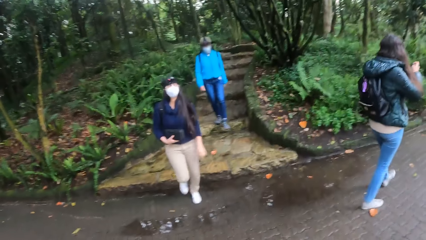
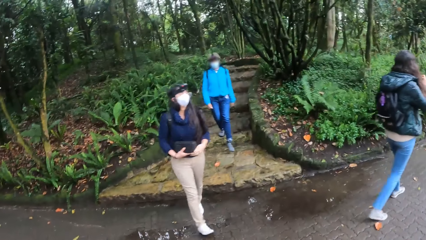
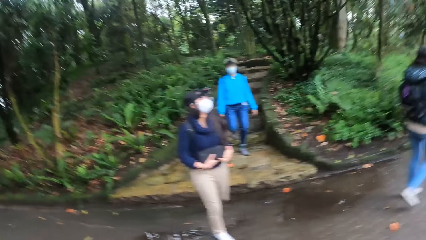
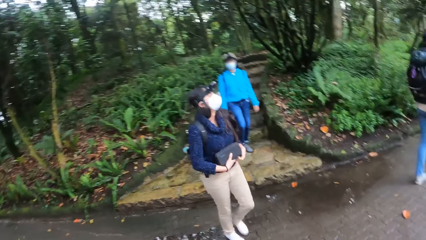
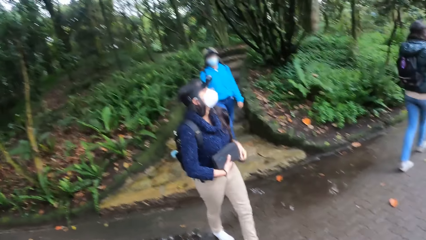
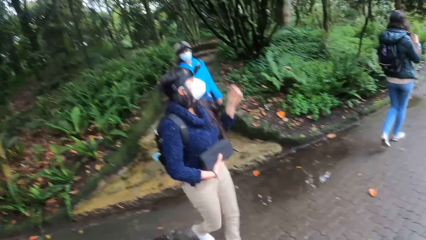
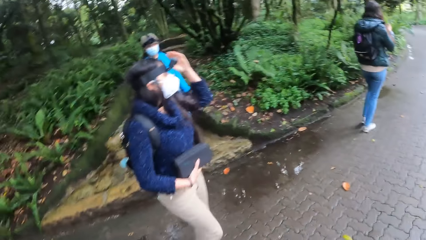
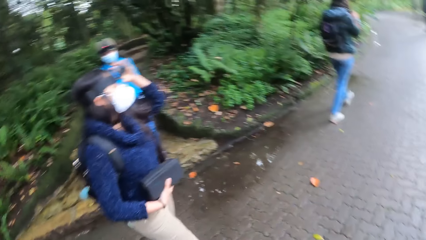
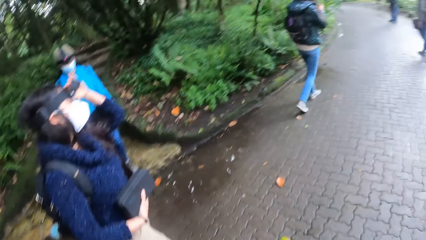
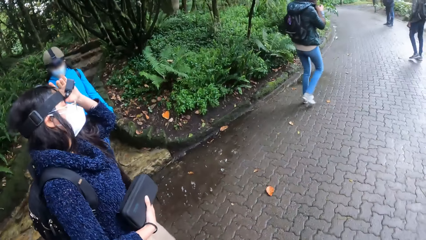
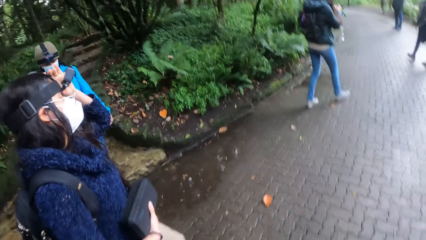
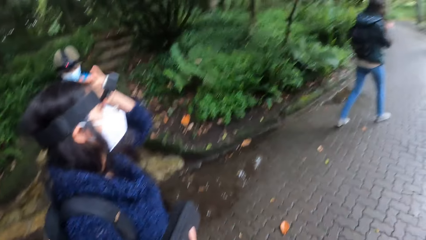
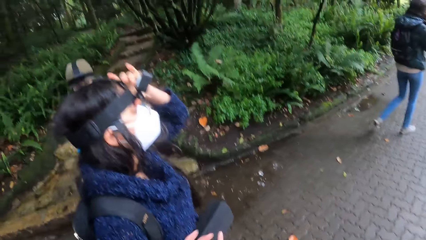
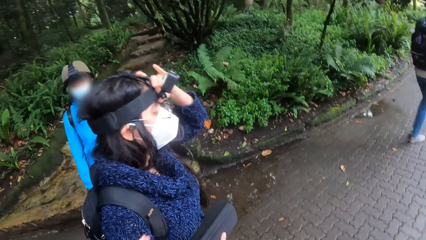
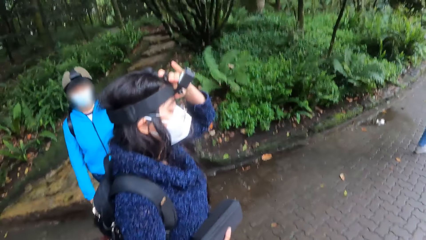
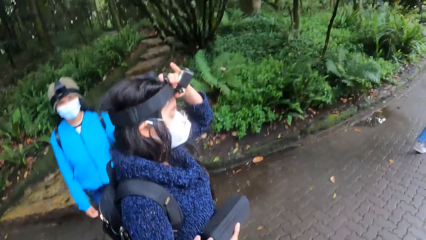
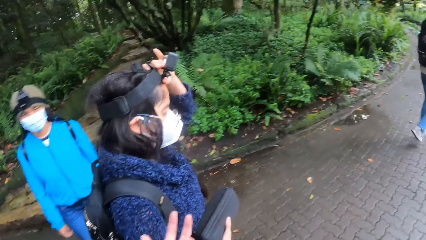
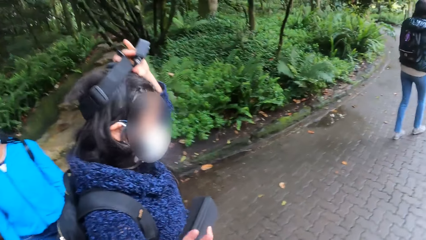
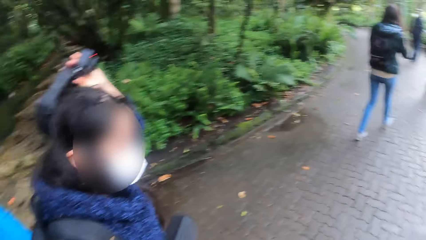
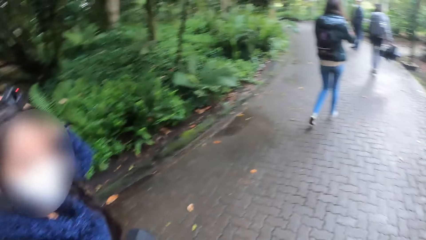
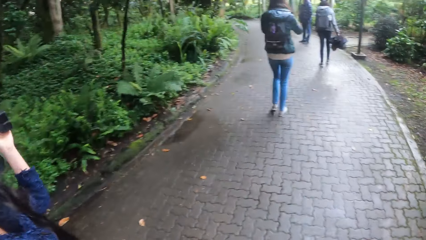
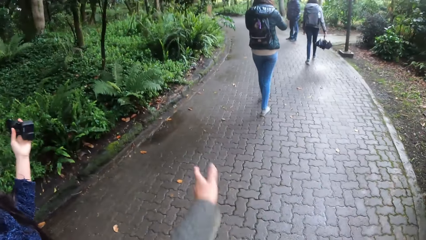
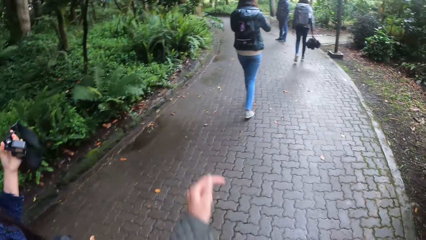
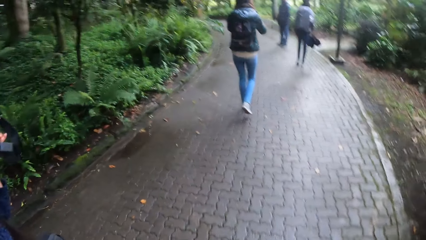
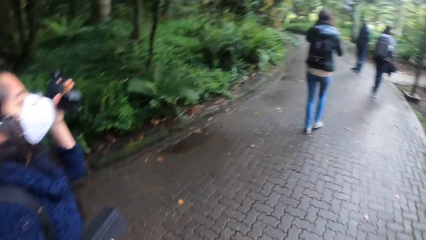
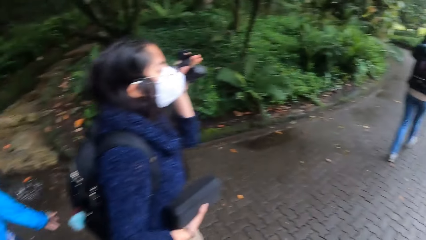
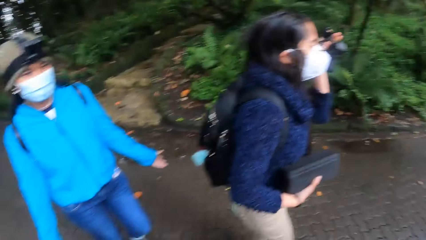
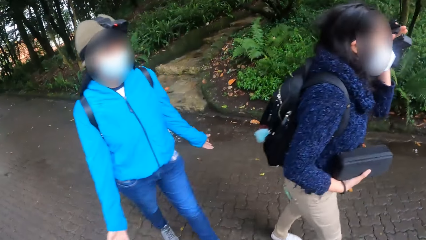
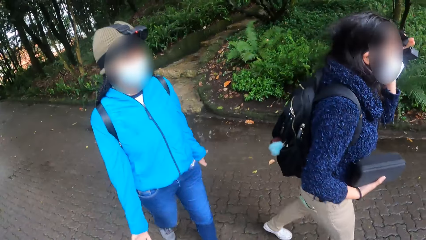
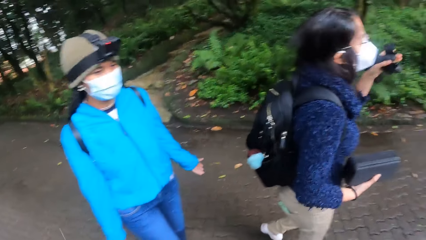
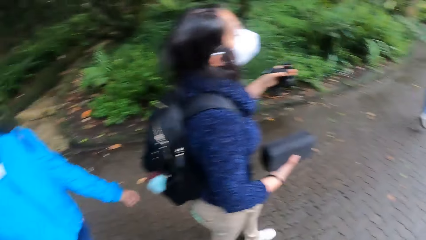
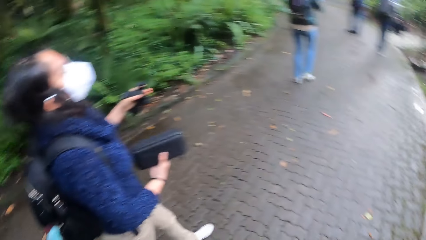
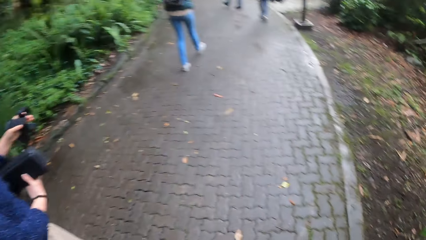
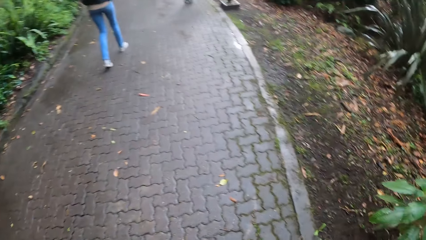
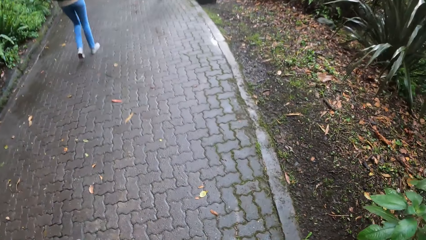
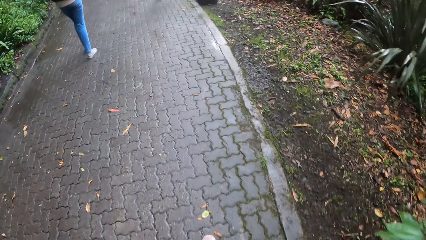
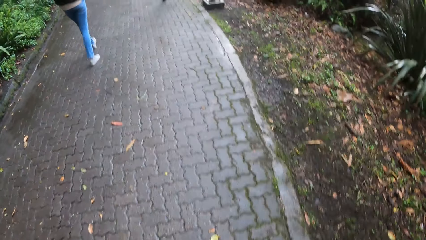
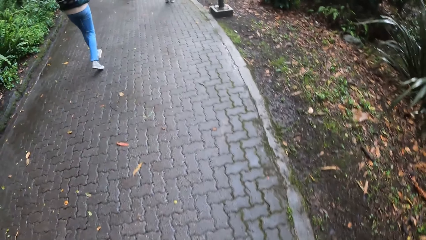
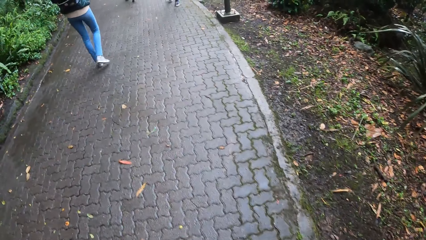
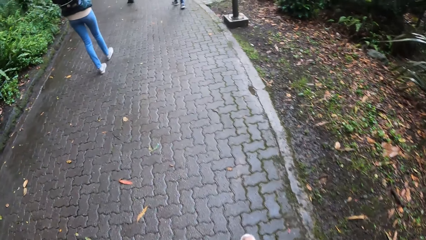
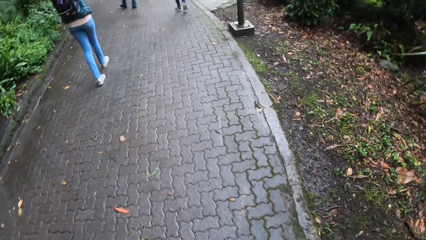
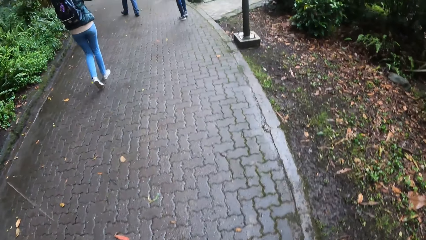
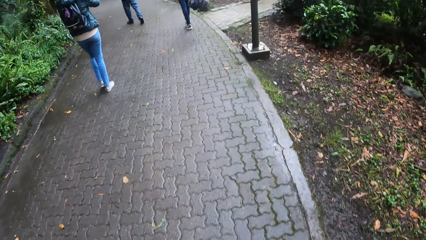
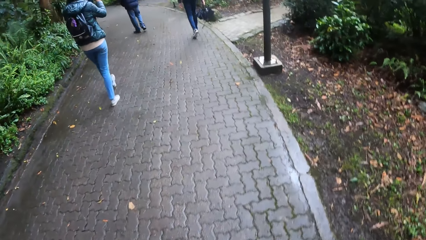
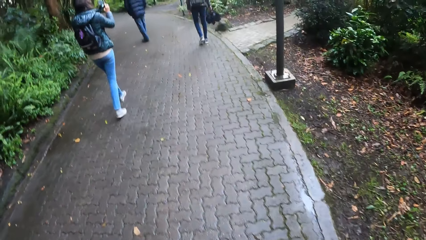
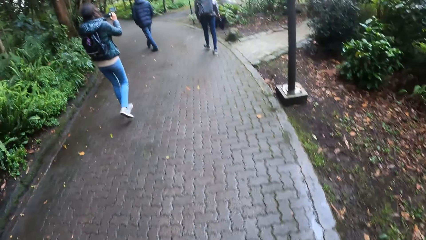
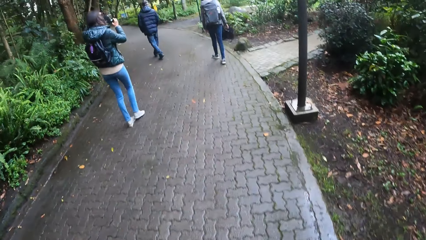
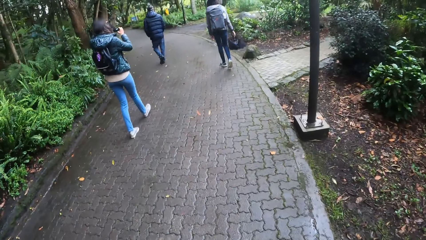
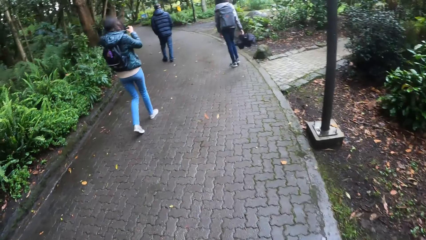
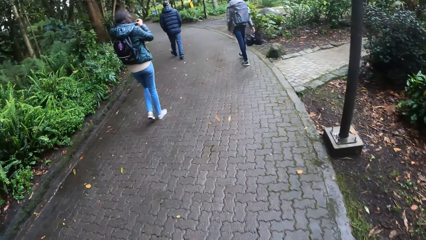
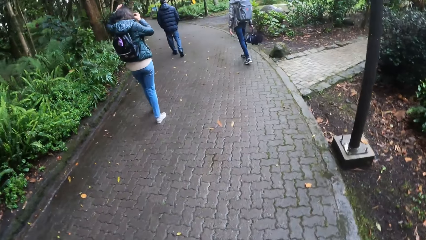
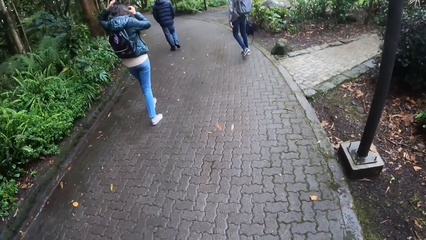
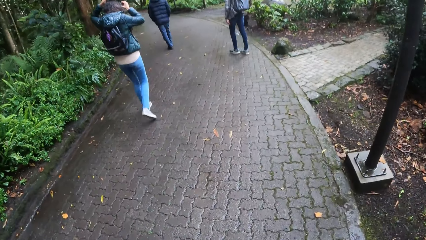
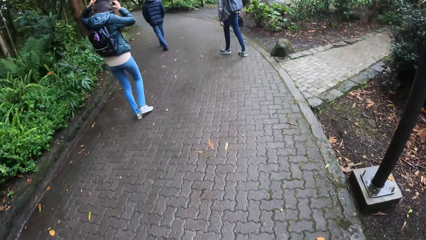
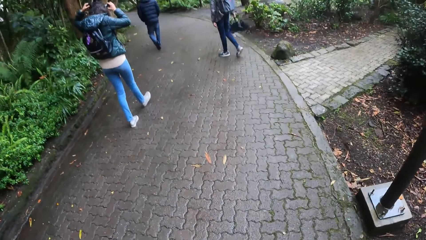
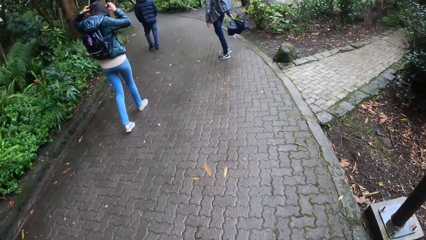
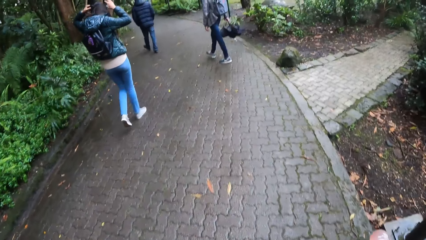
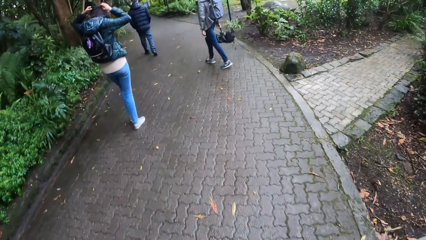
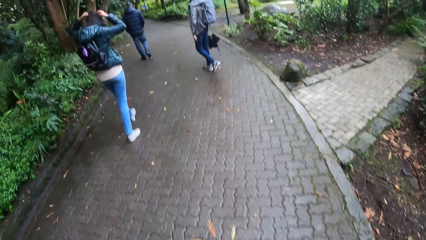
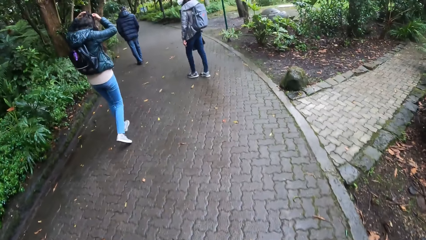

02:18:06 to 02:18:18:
The woman removes a camera with her left hand. The camera wearer moves the hand. They look around. They walk around.

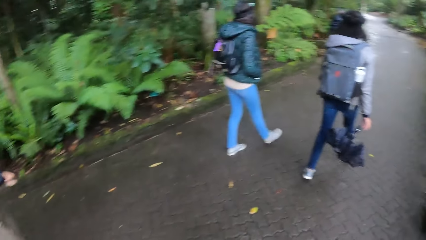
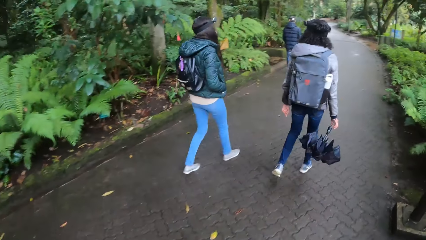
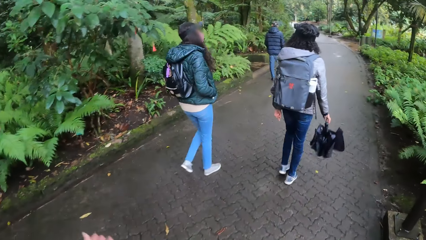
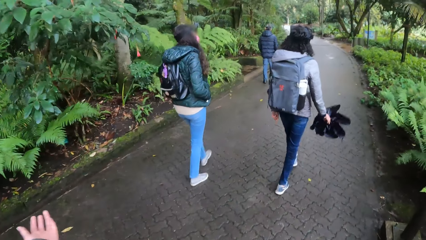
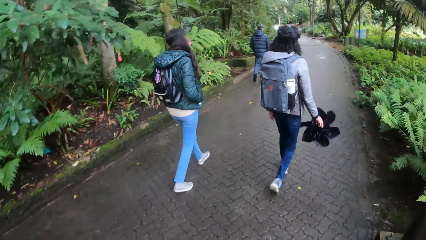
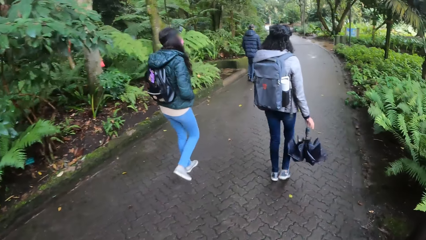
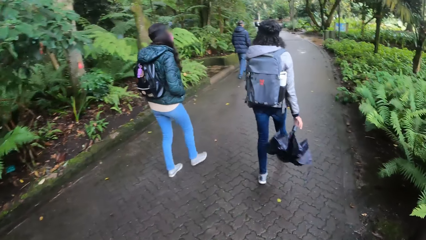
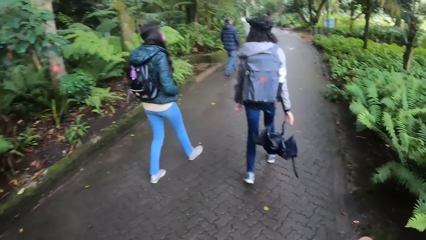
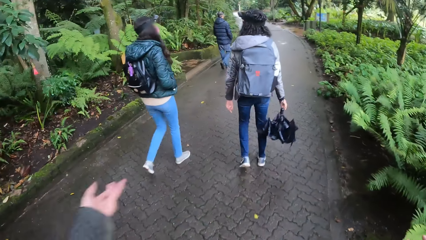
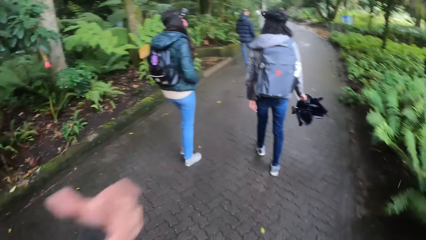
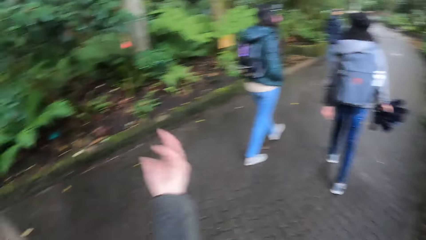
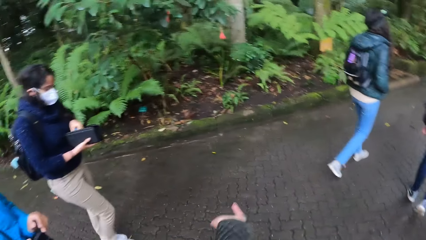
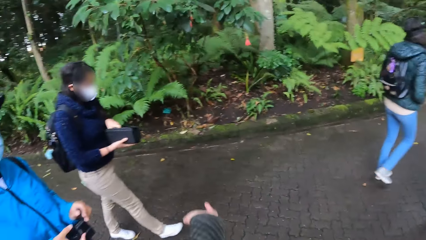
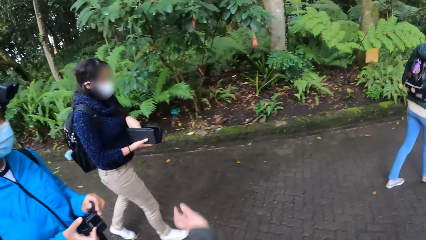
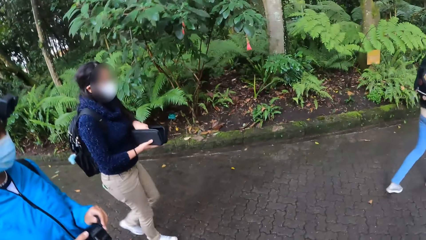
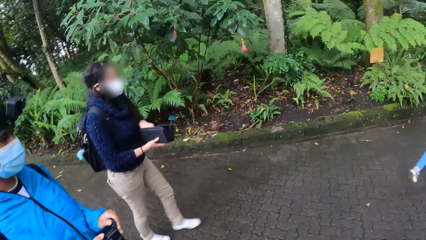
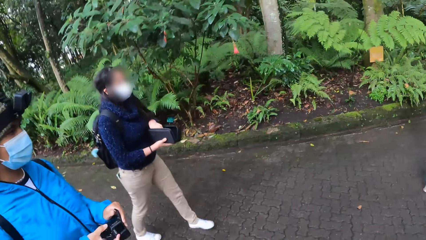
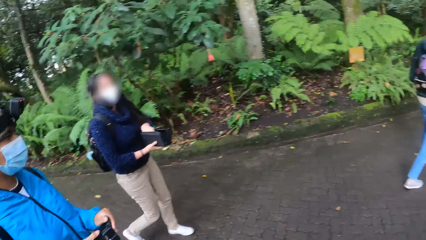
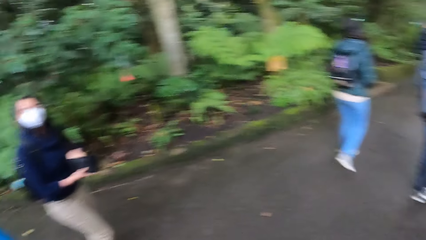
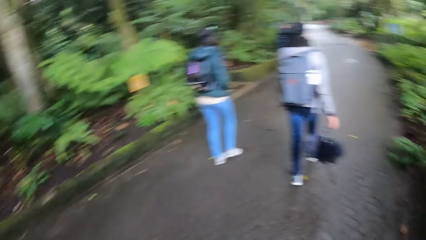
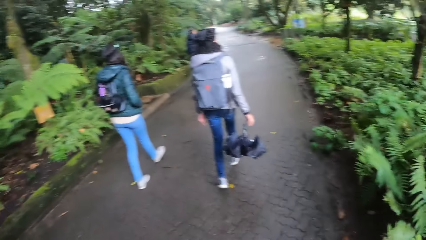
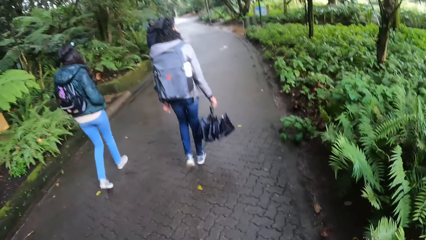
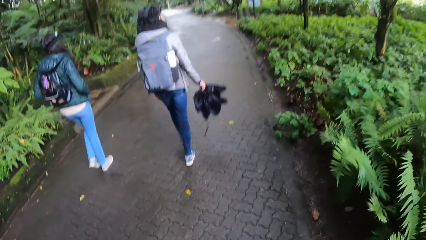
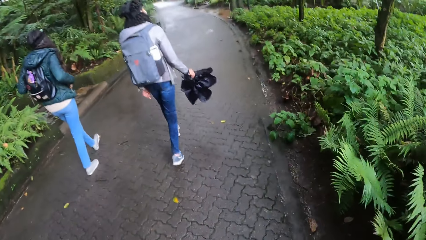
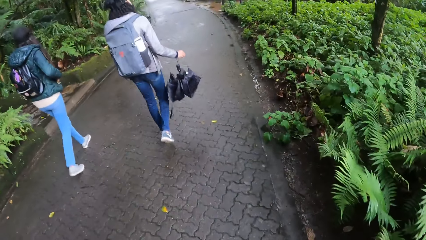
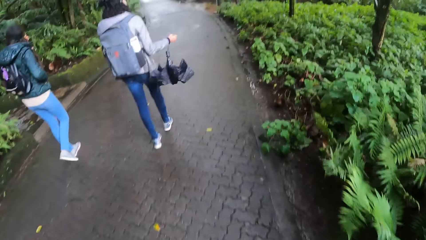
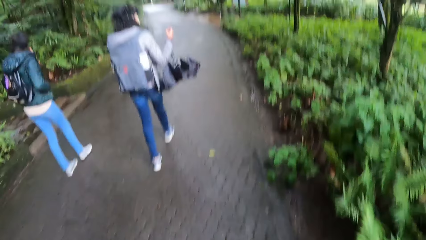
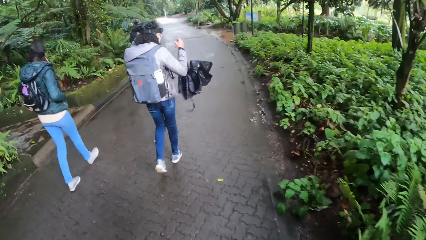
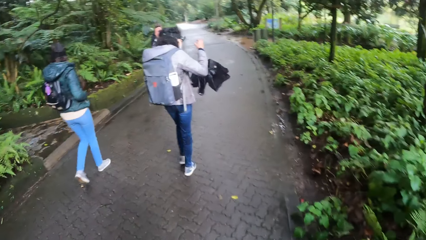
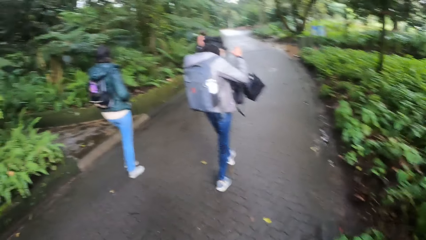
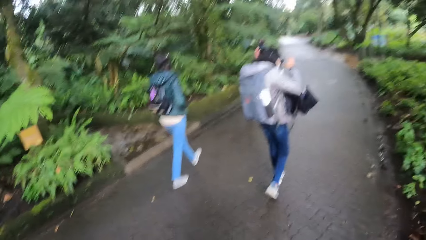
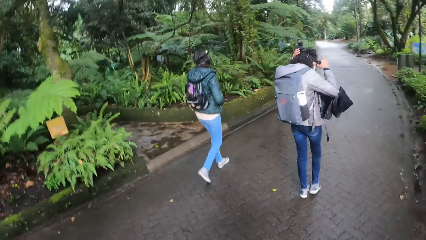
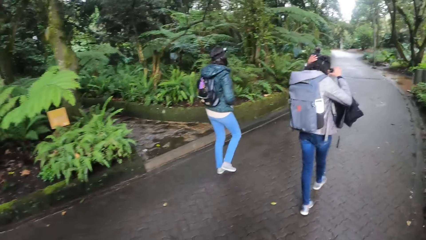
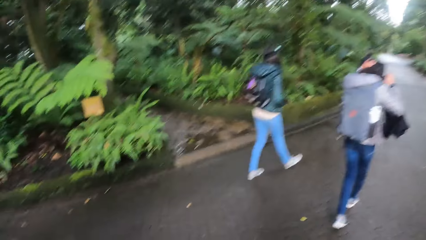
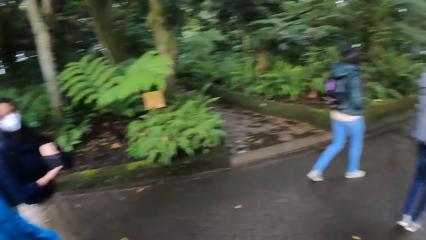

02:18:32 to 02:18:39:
The camera wearer moves the hand. They walk around.
